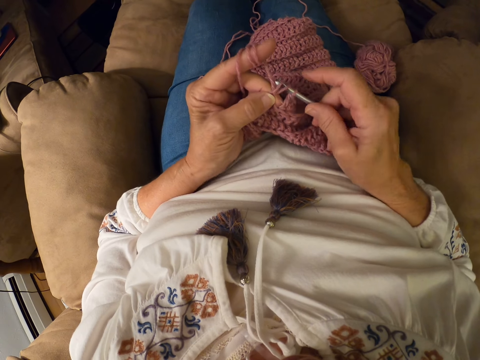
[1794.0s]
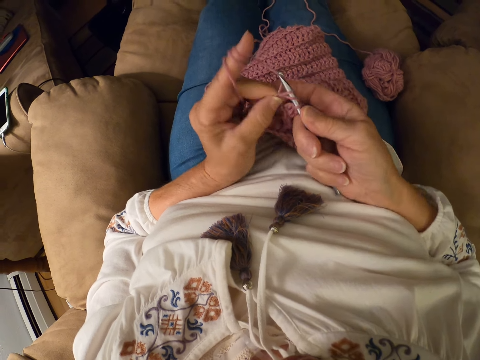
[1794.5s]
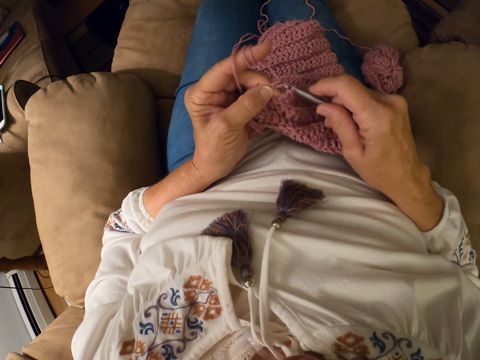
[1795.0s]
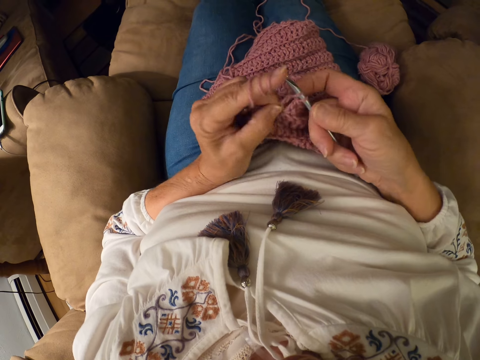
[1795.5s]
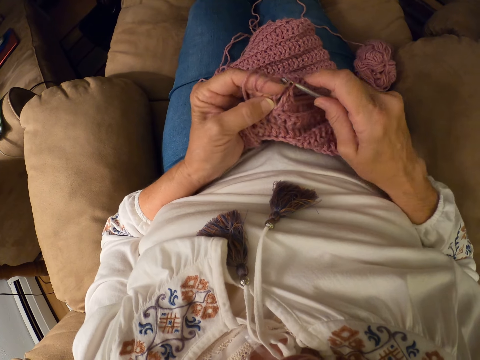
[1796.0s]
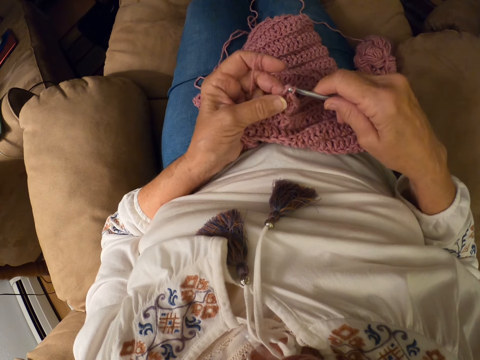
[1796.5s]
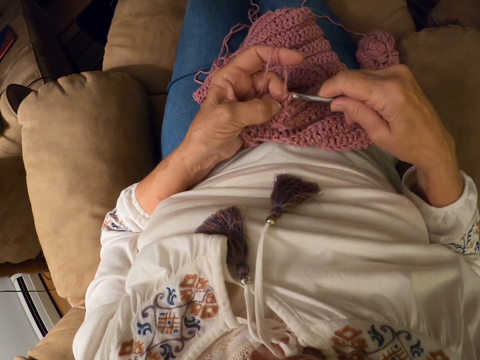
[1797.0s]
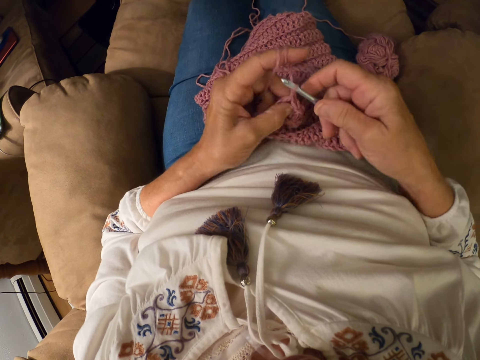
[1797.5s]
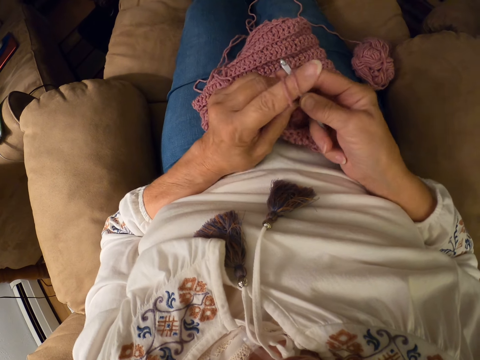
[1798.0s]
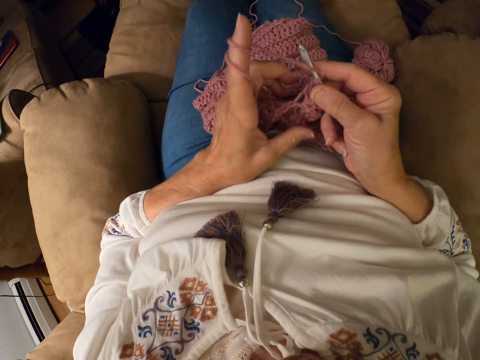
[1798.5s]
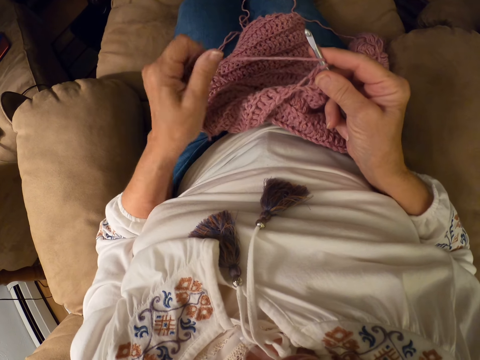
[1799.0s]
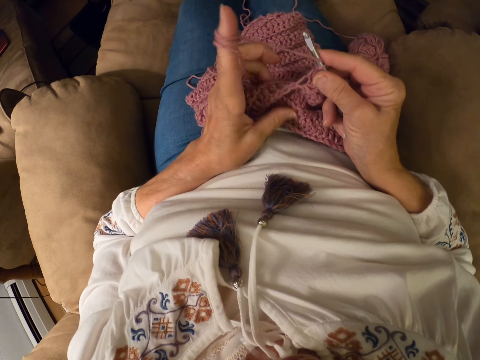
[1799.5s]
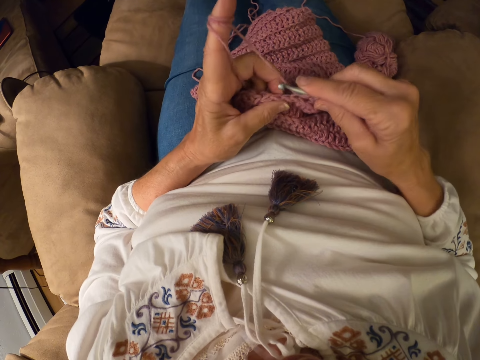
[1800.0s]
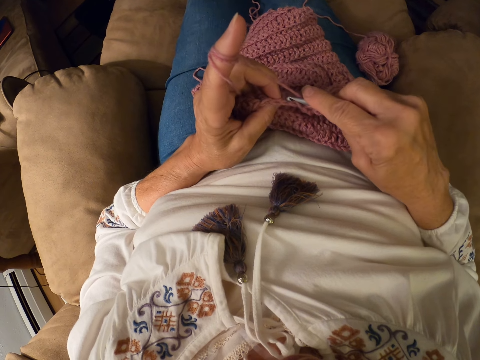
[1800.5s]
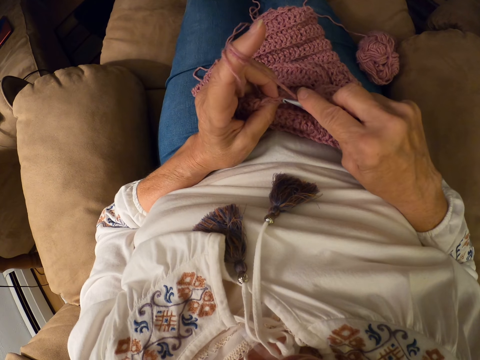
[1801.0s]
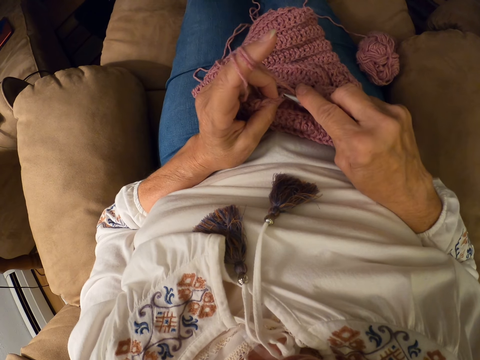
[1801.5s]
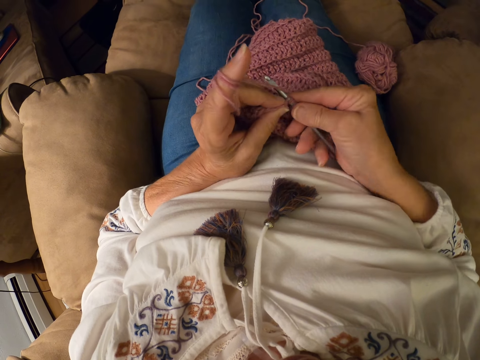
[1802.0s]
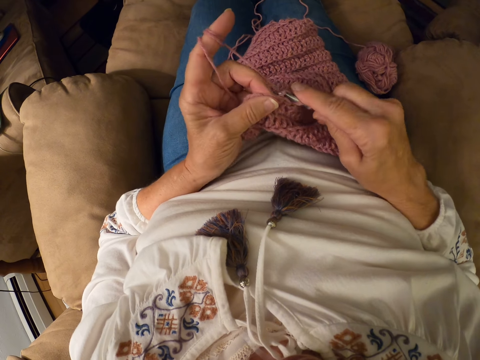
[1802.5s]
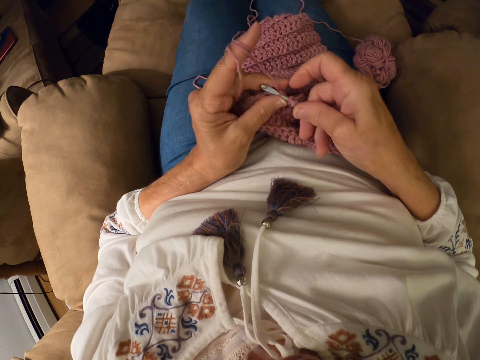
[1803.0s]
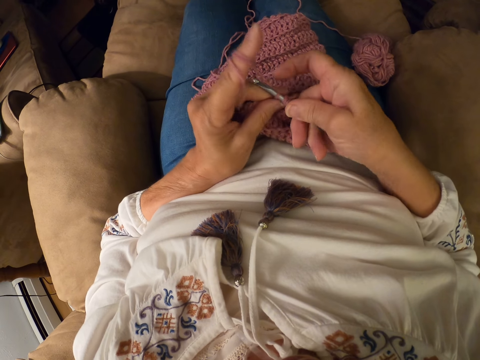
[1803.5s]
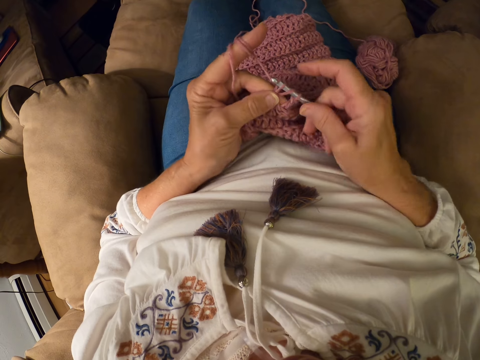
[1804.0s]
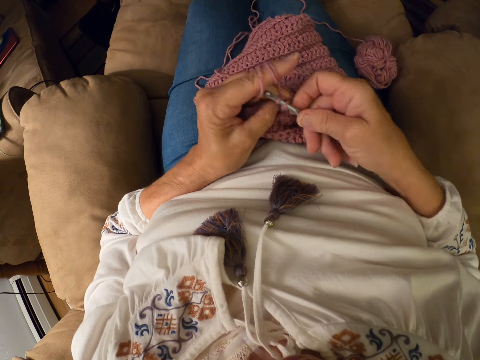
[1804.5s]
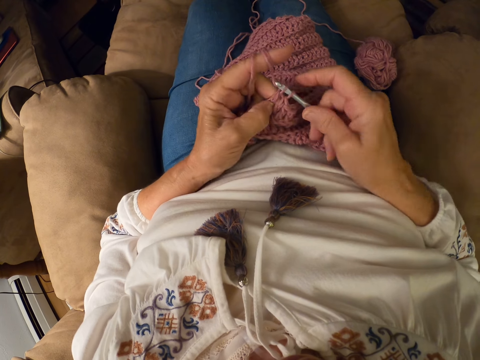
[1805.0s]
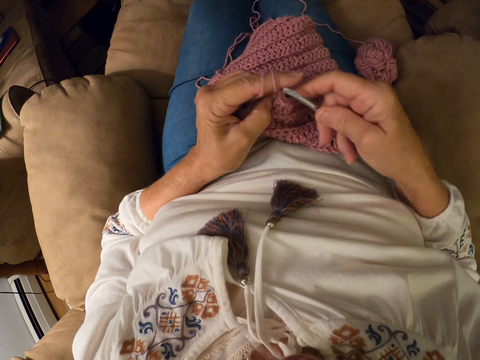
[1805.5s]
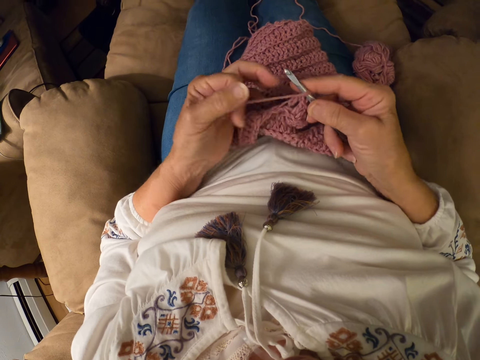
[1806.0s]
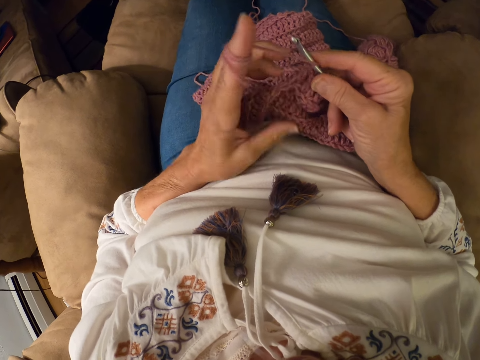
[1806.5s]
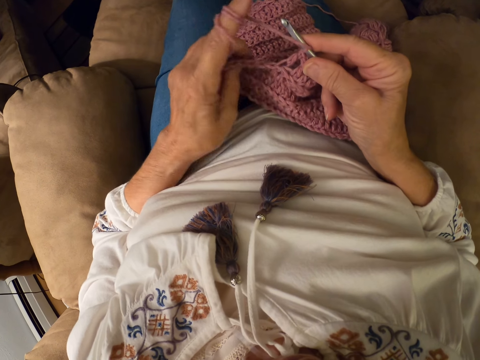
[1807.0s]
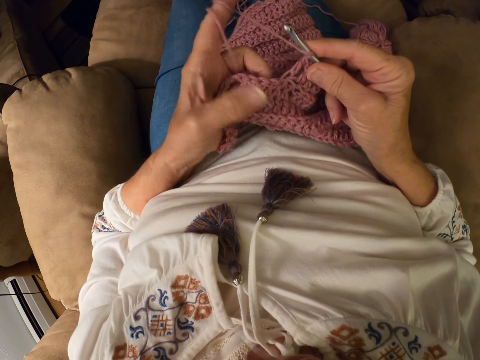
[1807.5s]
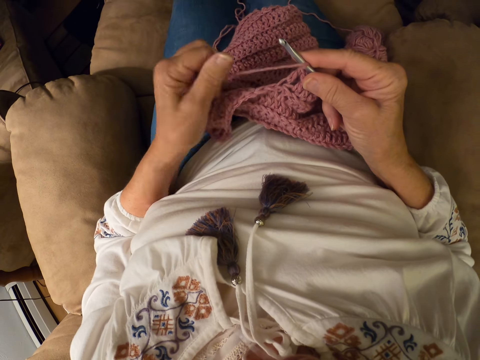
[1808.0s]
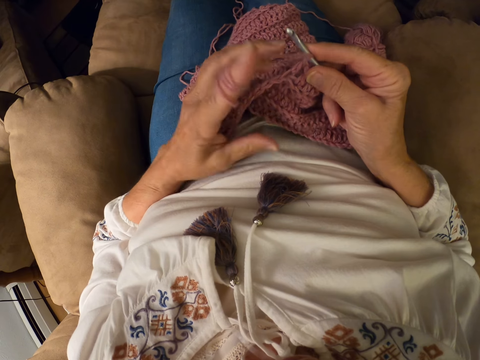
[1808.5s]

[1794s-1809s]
The camera wearer rolls the yarn with her left index finger. She crochets the garment with the yarn and the crochet hook. She pulls the yarn.

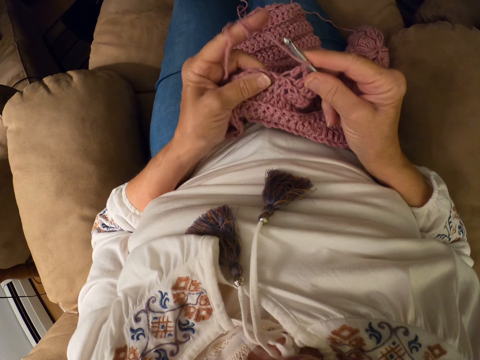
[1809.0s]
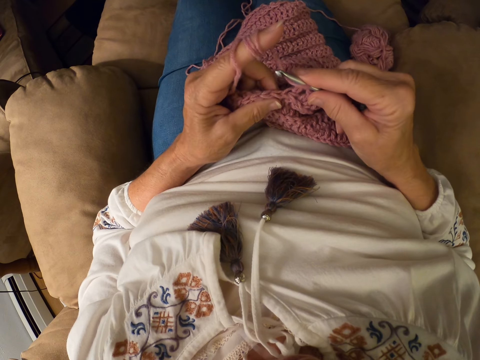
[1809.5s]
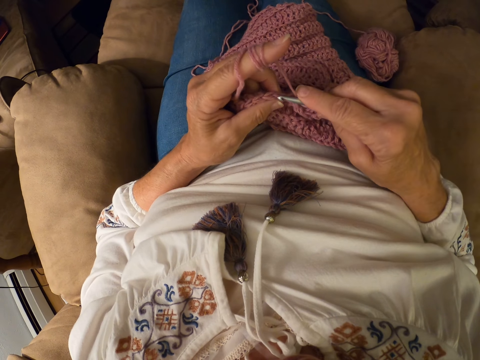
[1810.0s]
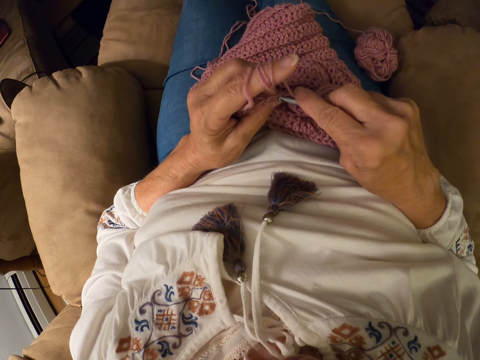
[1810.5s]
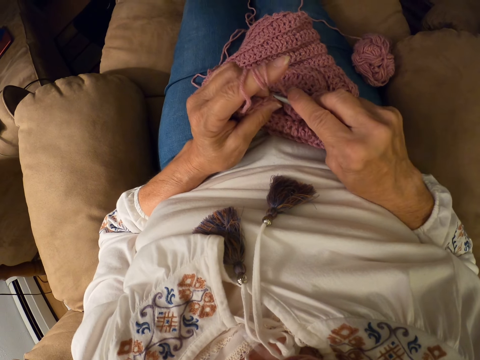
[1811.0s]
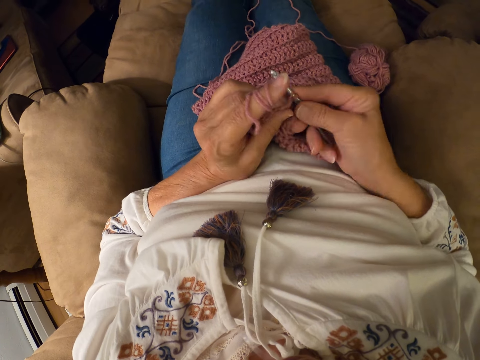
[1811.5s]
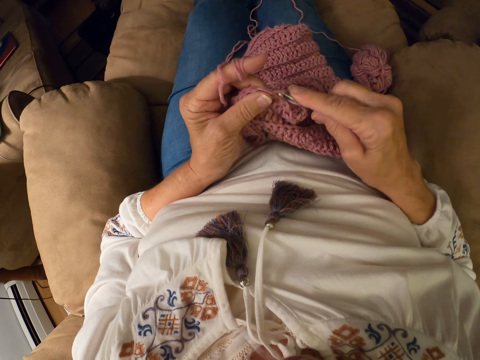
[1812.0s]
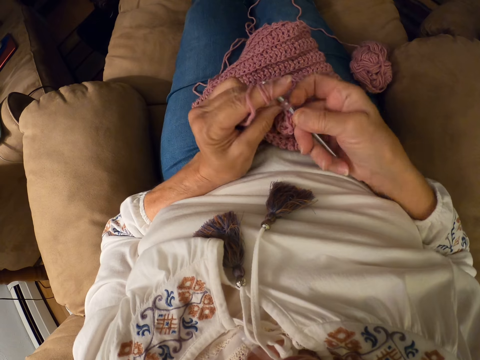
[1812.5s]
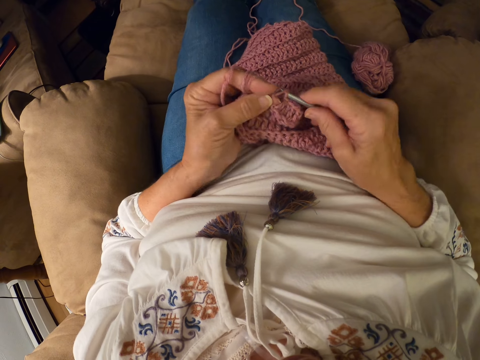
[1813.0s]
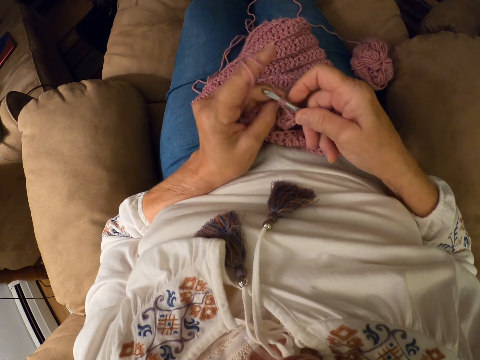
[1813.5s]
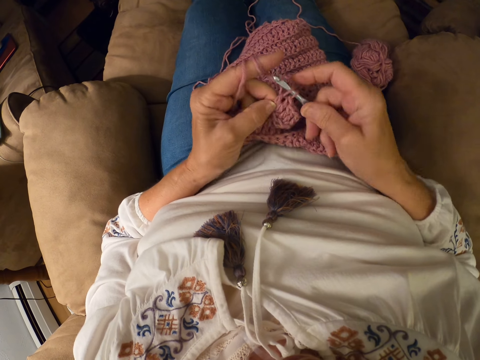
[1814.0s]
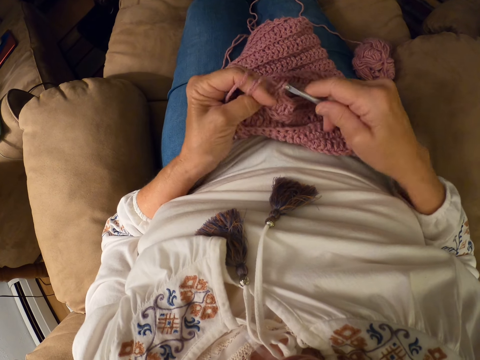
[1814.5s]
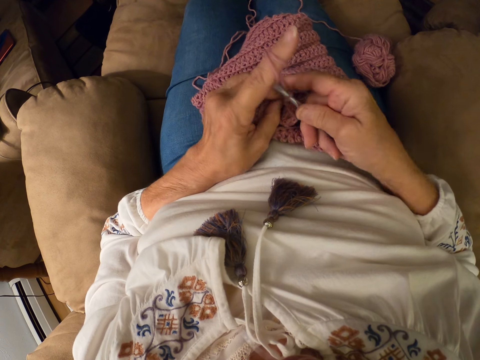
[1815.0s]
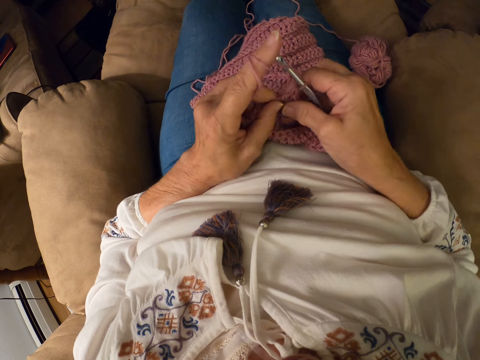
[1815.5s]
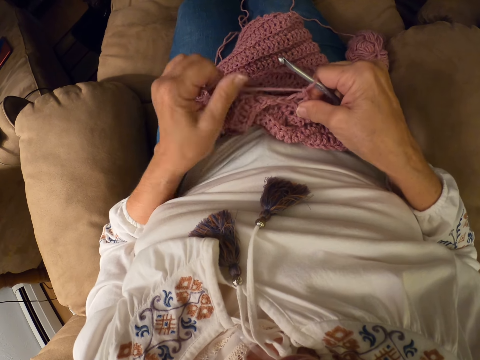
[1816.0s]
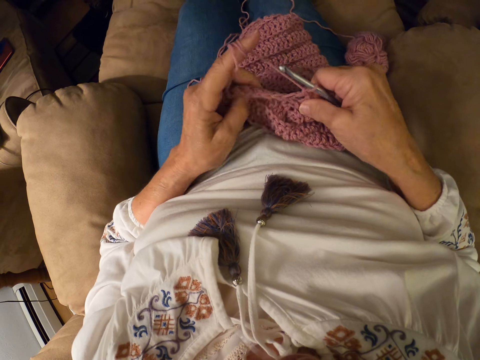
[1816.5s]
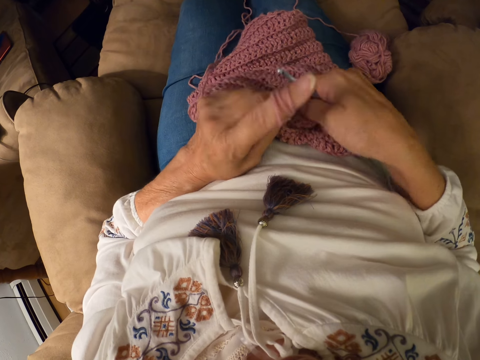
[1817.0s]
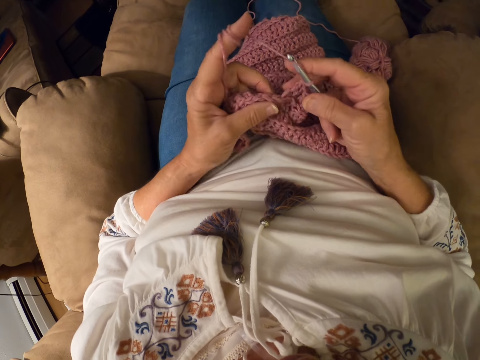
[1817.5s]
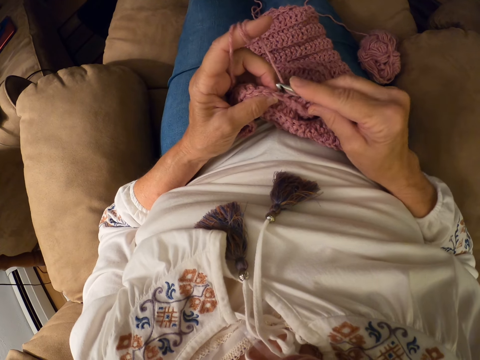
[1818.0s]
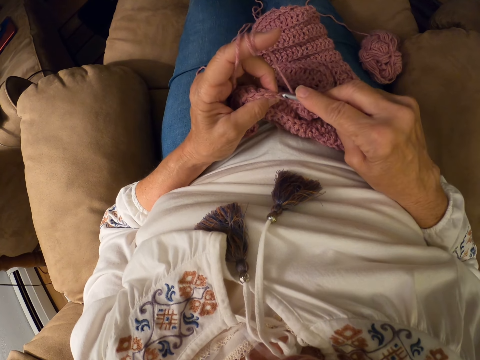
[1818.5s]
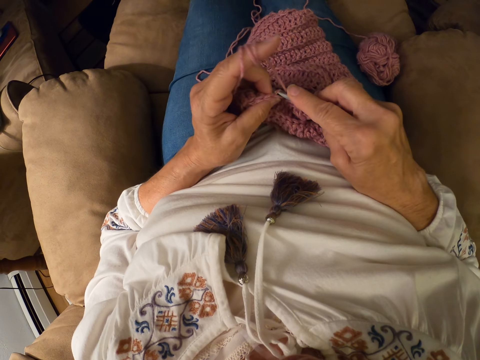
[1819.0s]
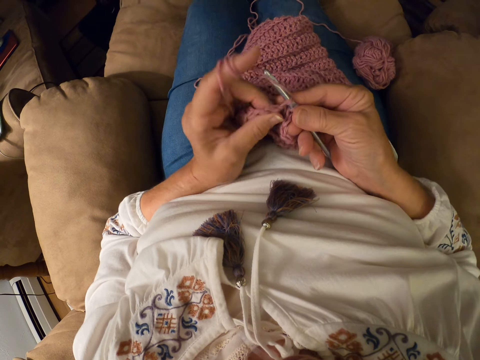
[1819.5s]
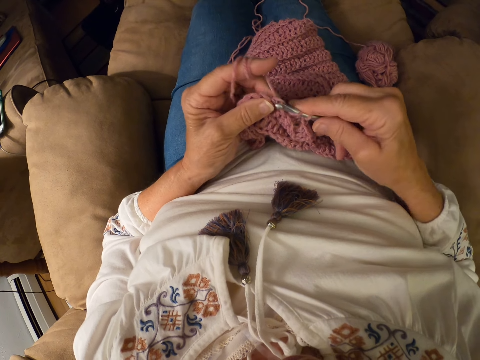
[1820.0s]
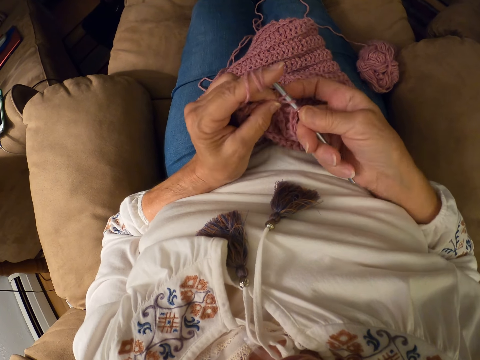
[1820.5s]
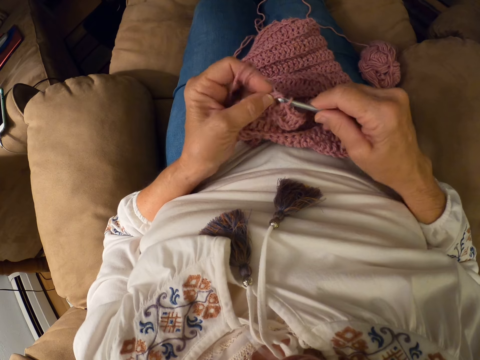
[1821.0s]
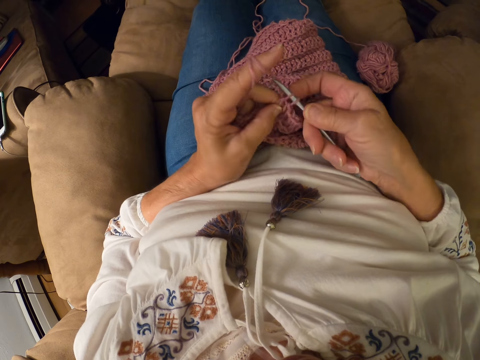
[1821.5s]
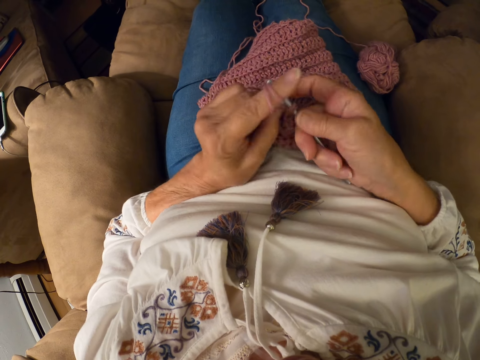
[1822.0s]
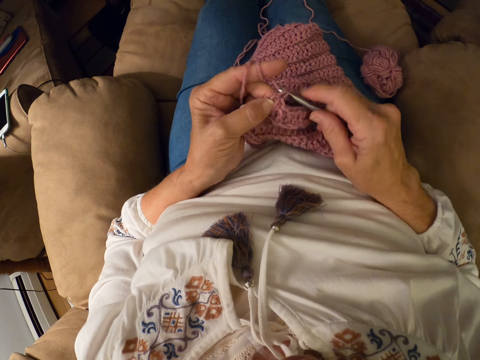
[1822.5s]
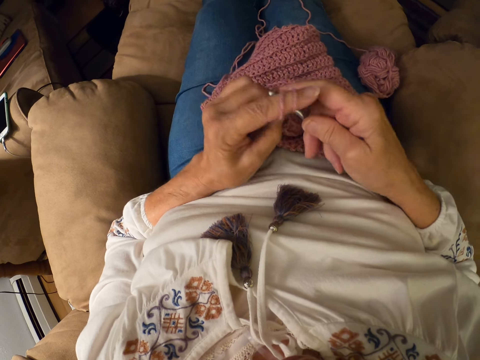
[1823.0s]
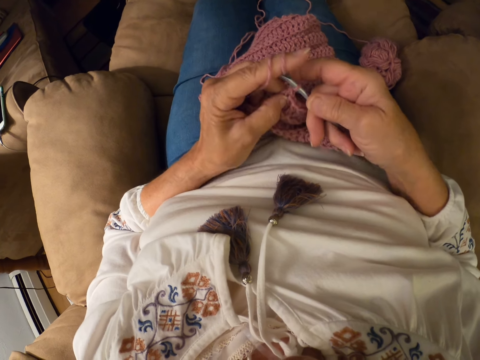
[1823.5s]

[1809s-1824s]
The camera wearer crochets the garment with the yarn and the hook. She rolls the yarn with her left index finger. She crochets the garment with the yarn and the crochet hook.
